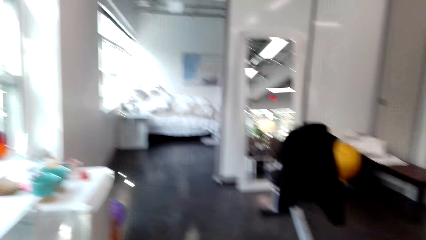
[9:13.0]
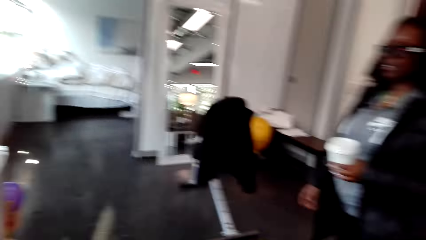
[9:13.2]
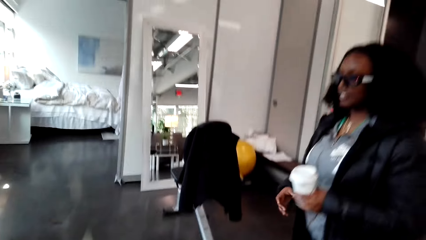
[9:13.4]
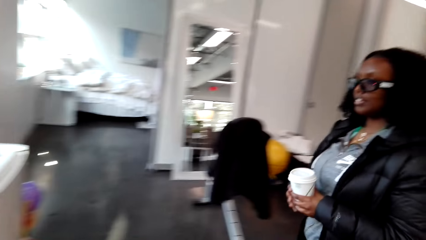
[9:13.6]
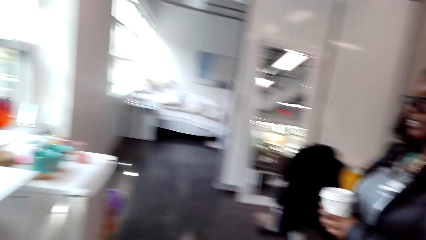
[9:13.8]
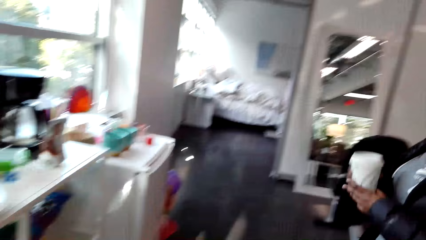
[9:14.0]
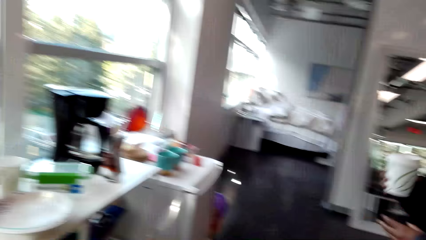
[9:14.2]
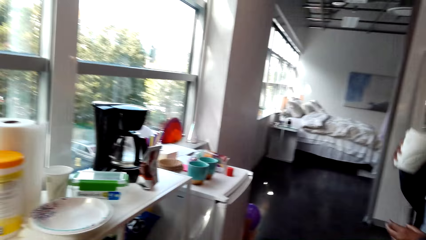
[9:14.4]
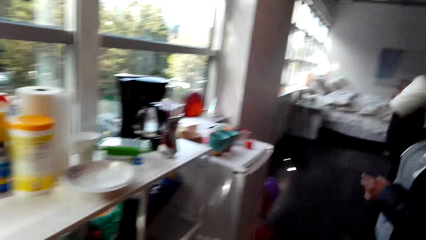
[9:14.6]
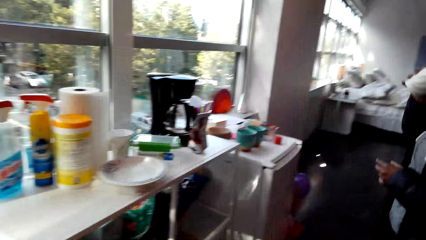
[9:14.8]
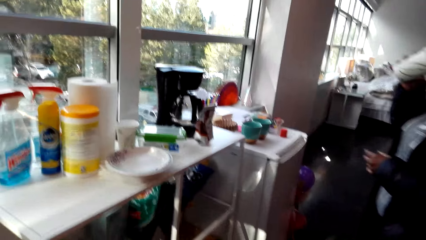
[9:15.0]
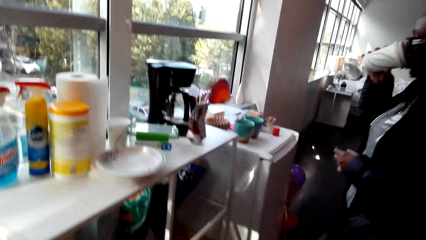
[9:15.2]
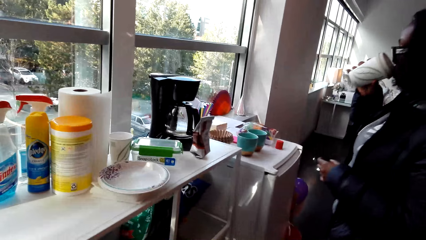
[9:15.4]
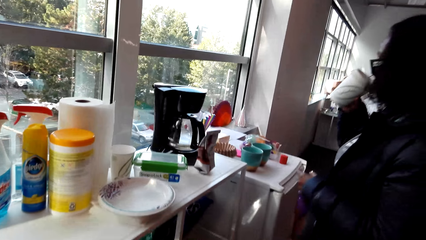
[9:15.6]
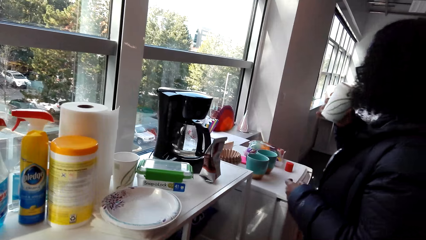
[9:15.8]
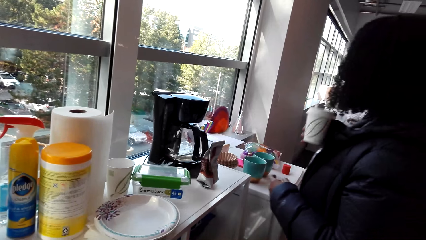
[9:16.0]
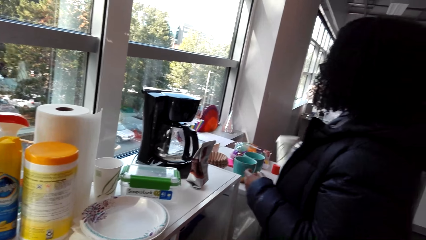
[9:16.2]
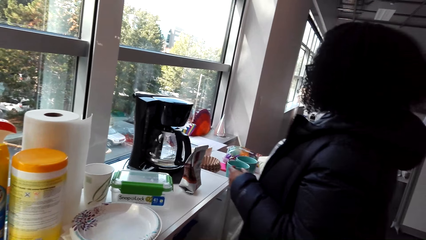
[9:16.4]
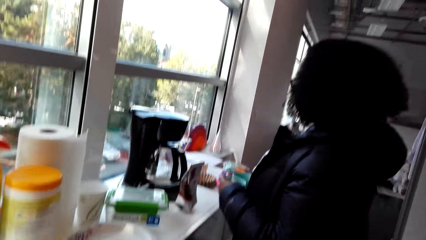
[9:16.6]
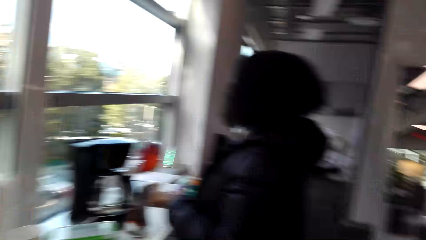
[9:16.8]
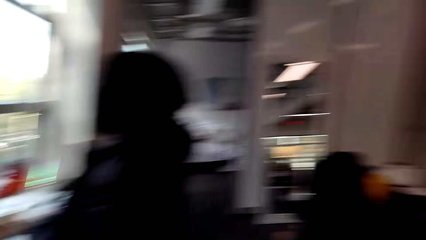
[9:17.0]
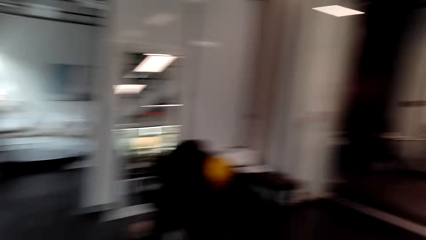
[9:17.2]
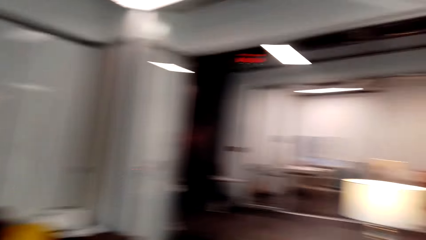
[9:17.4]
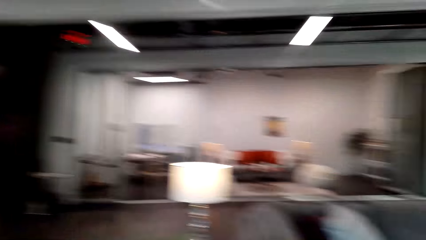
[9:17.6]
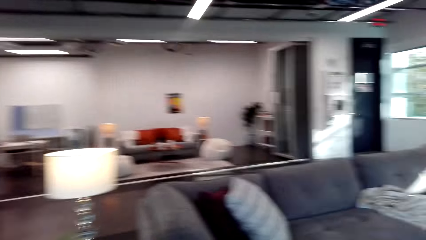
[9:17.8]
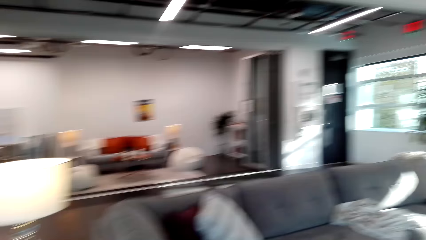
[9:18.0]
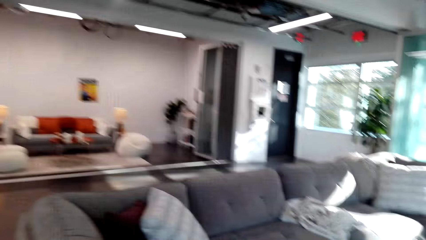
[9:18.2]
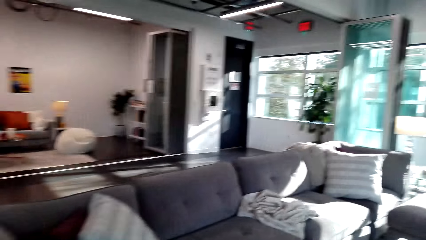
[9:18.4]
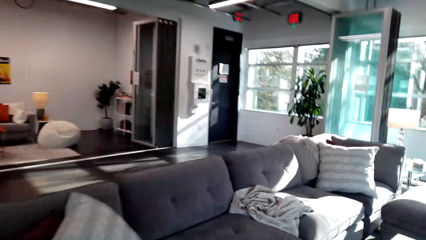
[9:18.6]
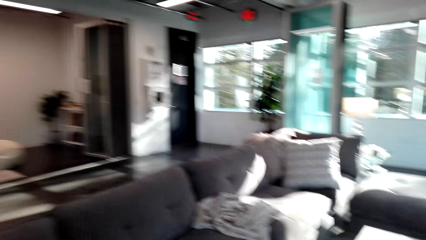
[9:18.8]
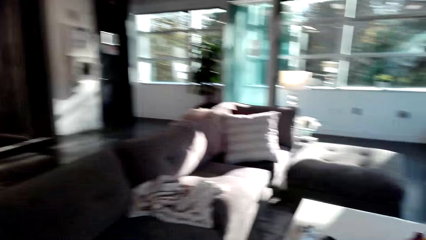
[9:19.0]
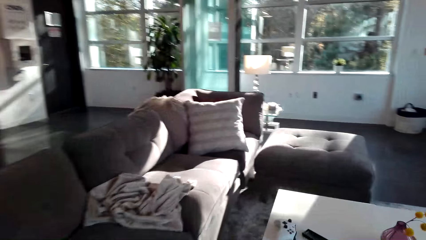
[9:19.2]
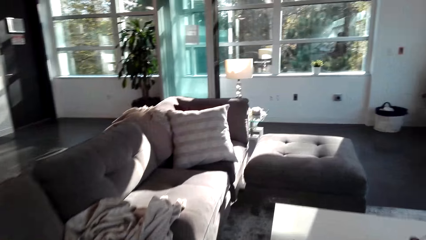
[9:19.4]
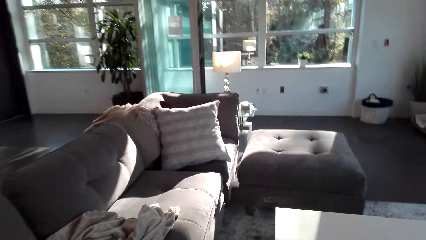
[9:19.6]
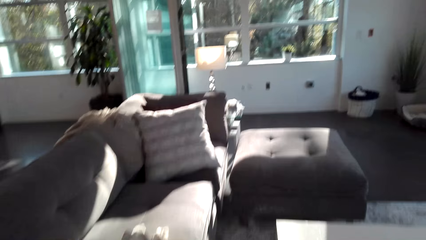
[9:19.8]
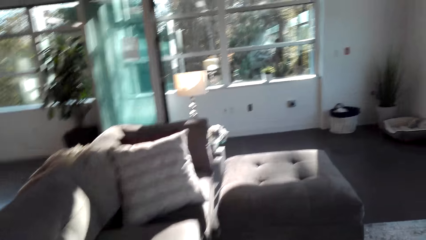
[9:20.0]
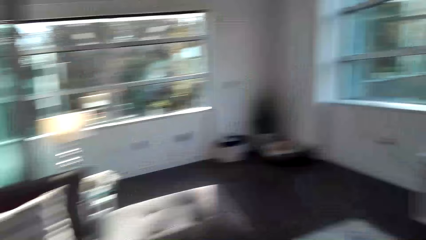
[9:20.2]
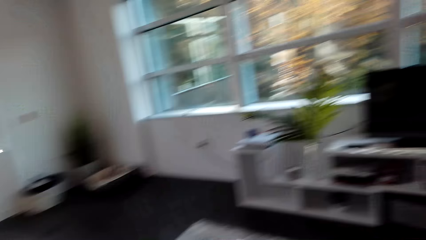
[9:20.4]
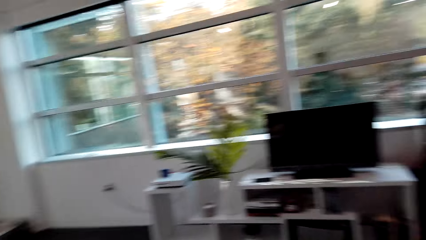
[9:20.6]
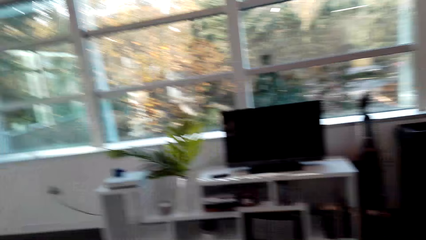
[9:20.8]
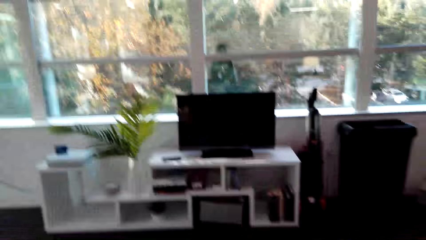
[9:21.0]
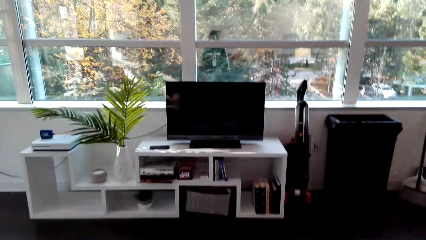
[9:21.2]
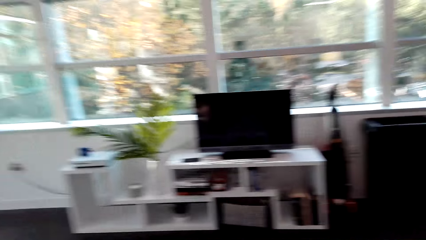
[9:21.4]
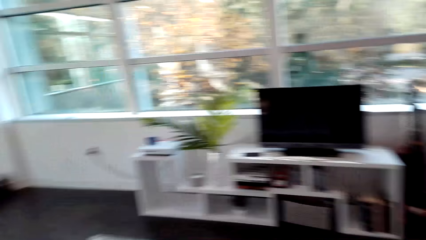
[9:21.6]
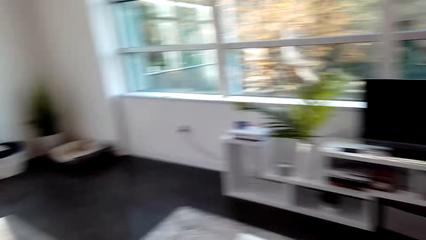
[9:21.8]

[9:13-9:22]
The camera wearer talks to a person. A lady drinks from a cup. She drinks the coffee from the cup again. The camera wearer talks to the person. The lady walks. The person talks to the camera wearer. The camera wearer talks to the person. They talk to the person again. They look around, walk around, and talk to the person. The person talks to the lady. The camera wearer looks around and talks to the person.

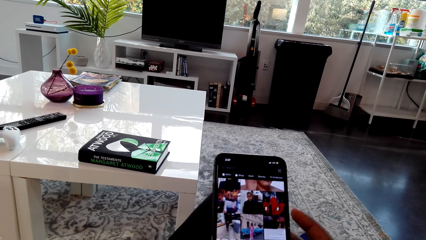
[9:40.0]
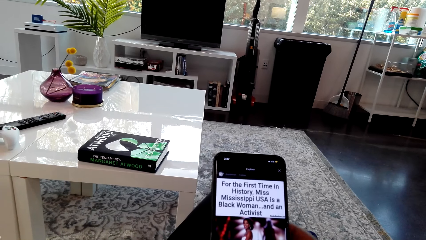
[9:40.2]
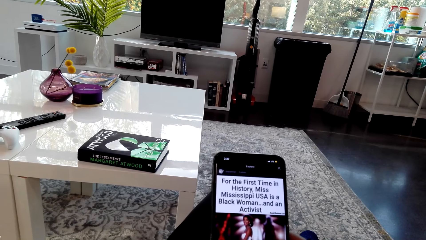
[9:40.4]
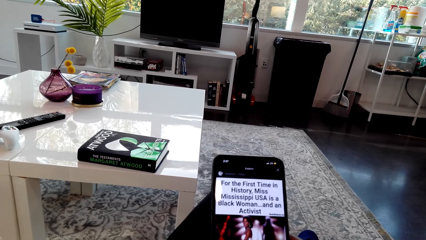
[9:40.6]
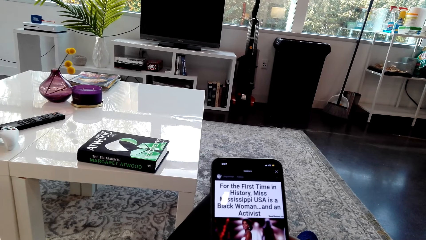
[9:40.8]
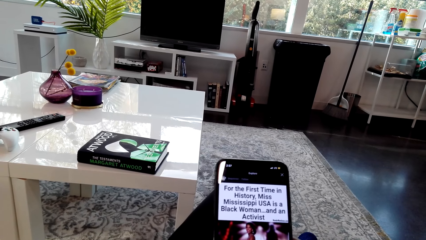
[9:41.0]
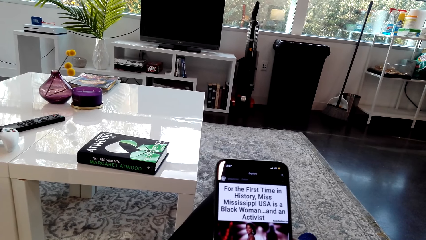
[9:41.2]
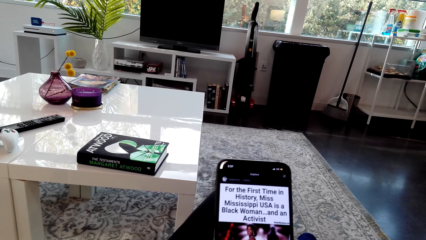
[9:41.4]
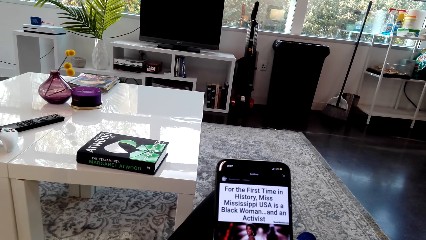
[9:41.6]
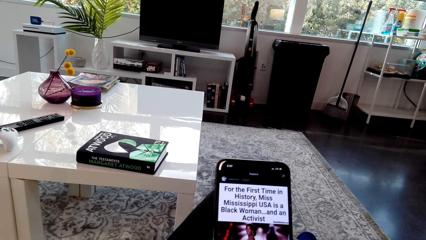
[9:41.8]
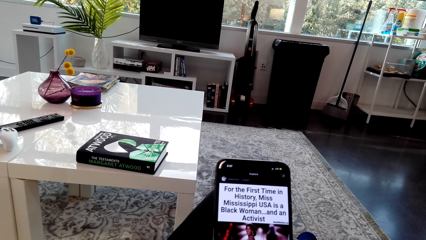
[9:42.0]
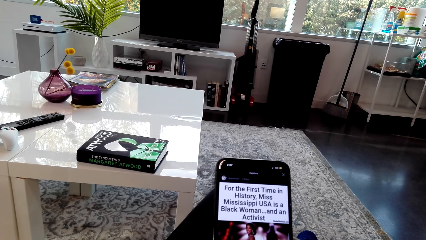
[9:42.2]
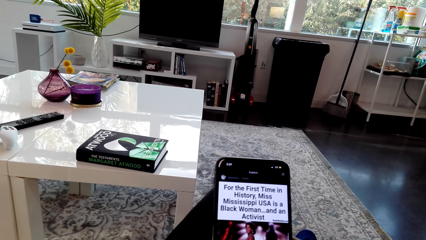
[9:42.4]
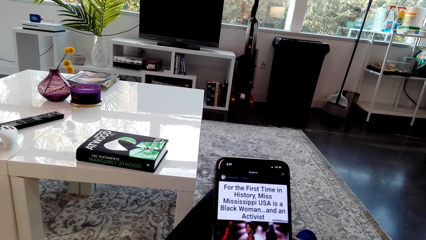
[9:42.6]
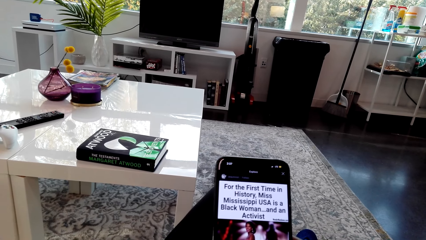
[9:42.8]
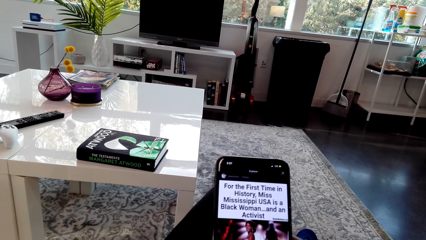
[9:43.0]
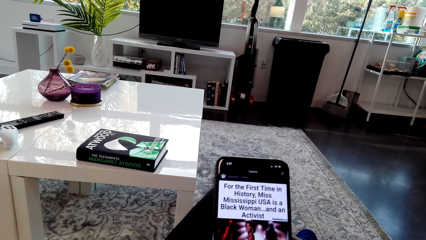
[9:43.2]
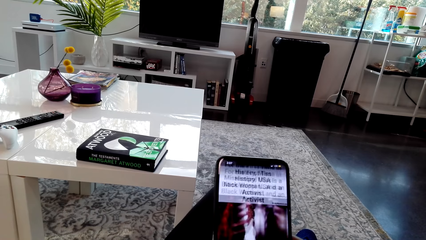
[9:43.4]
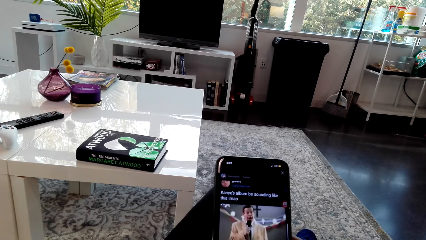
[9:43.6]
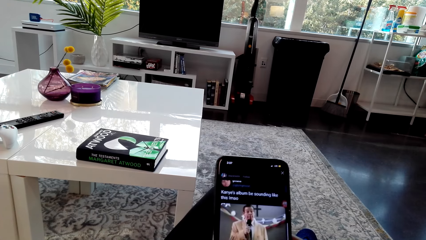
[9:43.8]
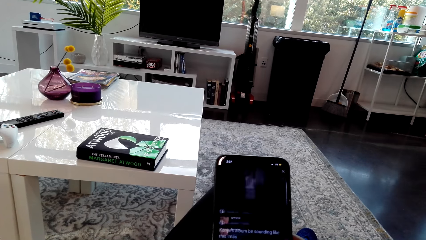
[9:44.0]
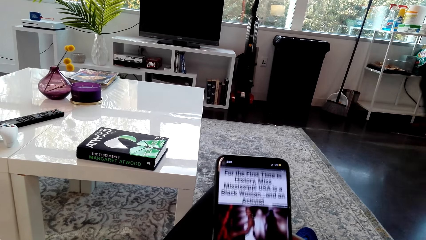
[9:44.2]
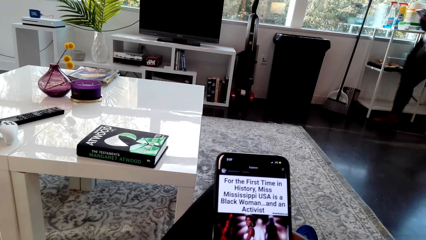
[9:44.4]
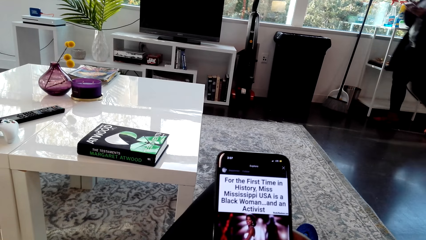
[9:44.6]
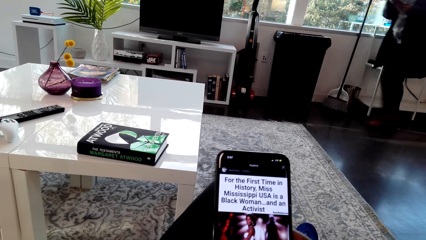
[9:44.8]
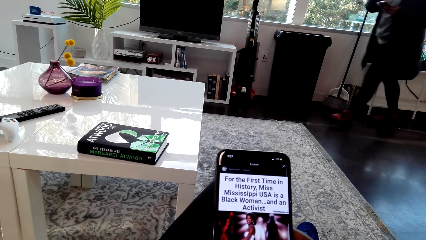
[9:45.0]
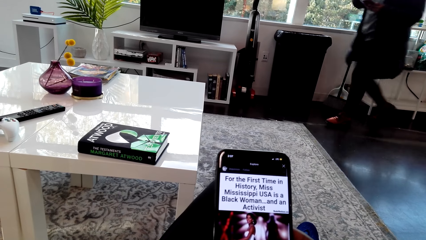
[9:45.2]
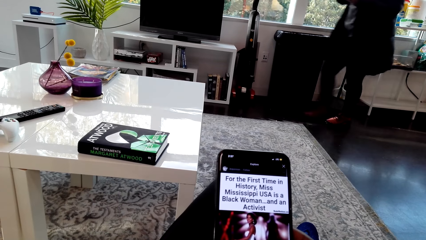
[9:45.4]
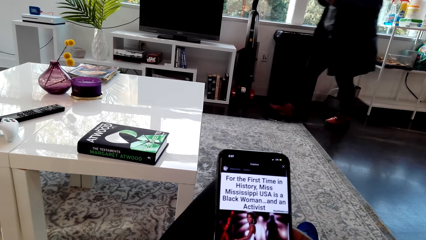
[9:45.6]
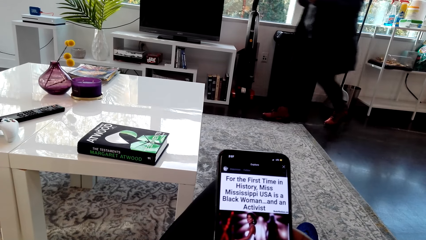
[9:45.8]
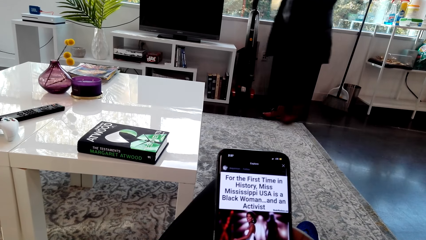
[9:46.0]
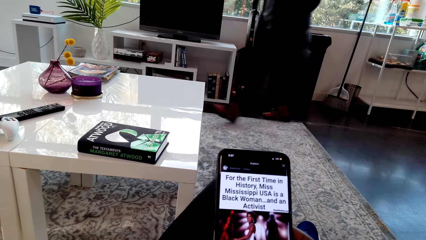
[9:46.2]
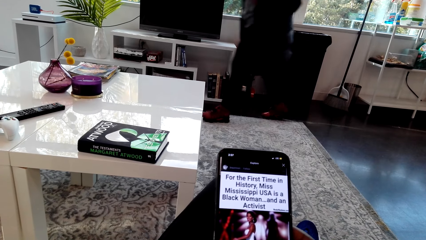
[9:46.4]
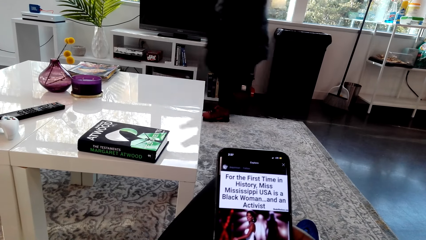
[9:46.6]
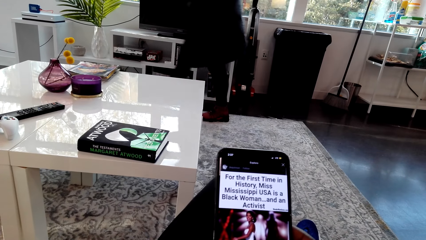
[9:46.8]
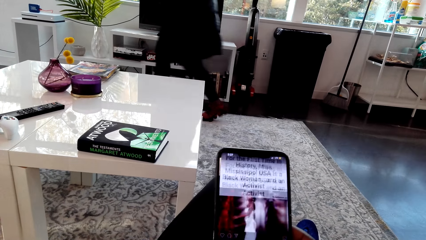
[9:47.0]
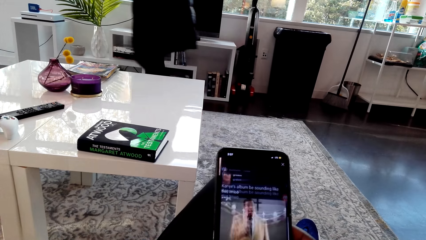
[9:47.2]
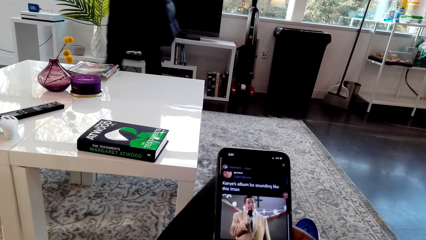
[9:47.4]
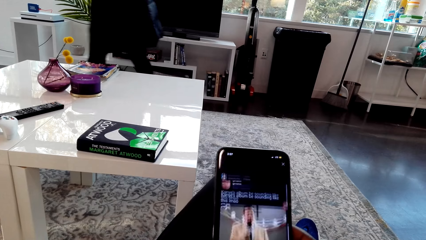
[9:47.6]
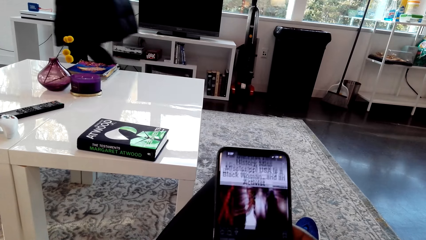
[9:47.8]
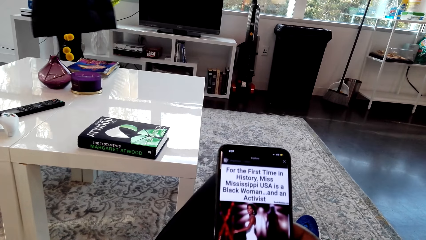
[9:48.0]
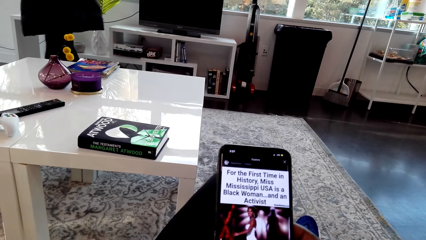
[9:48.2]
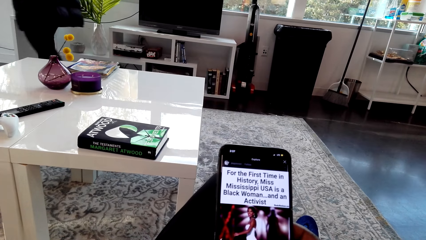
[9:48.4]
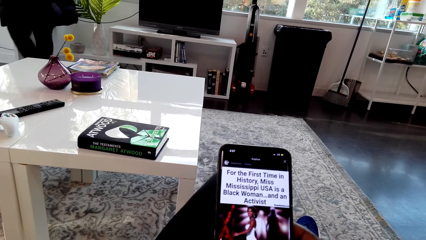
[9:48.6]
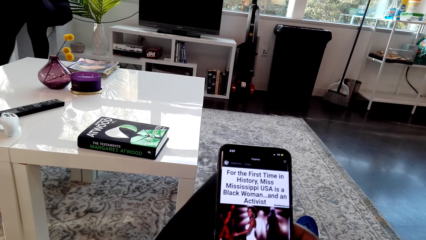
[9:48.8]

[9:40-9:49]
The camera wearer looks at the phone screen. A woman talks to a person. The camera wearer looks at the phone screen. The person talks to the woman. The camera wearer looks at the phone screen. The woman walks around.
